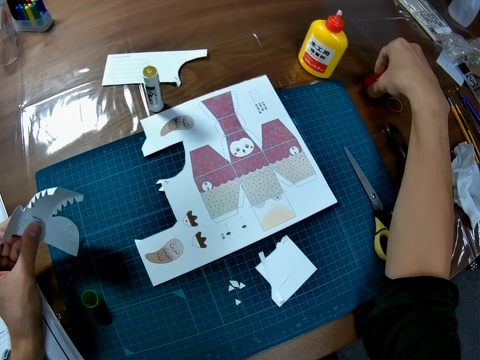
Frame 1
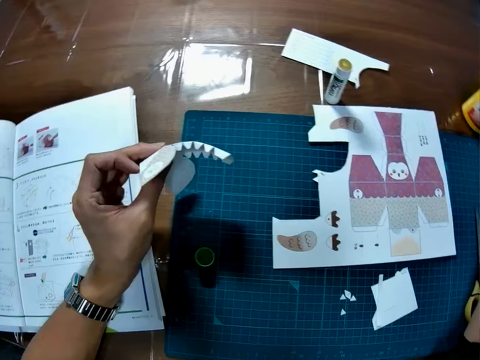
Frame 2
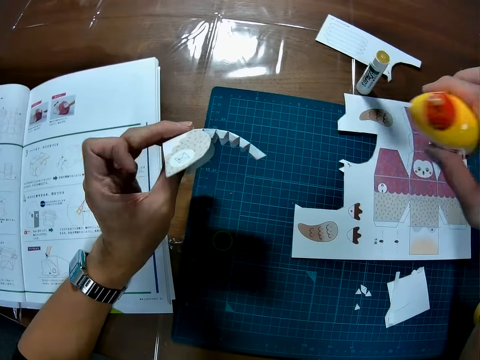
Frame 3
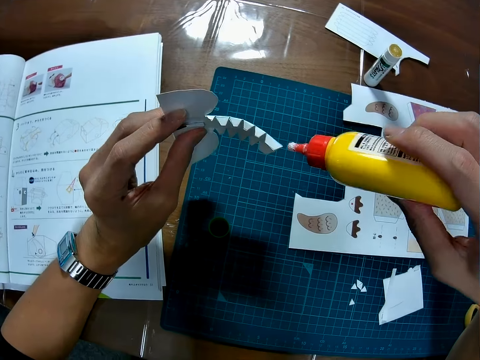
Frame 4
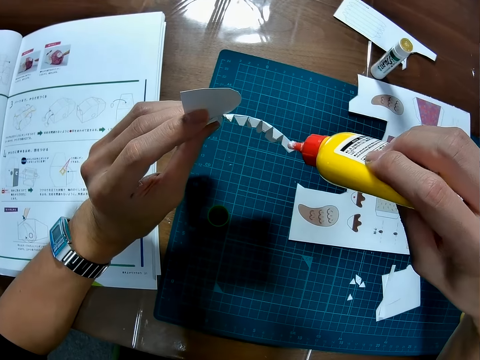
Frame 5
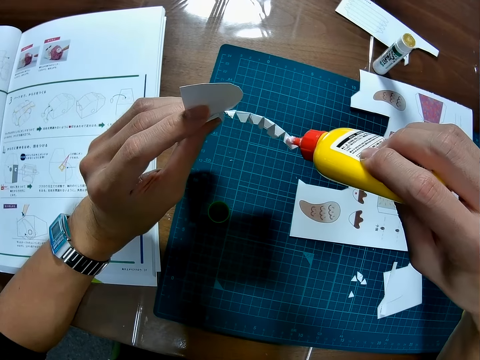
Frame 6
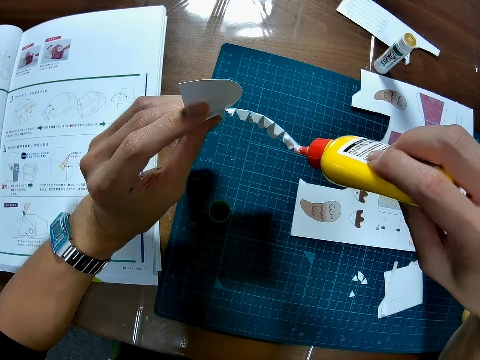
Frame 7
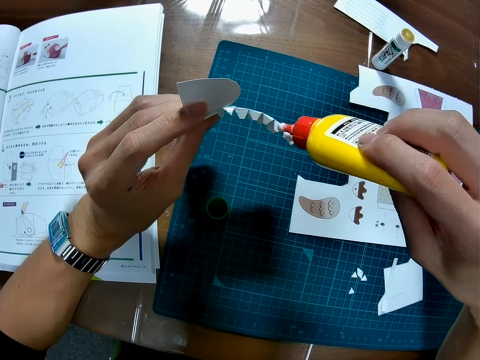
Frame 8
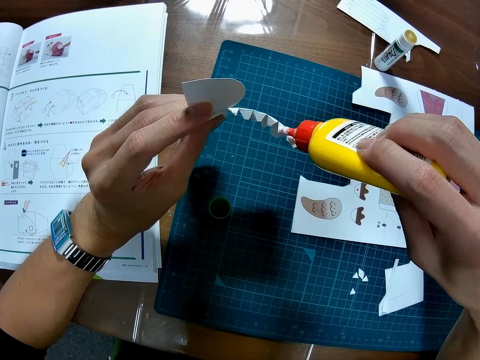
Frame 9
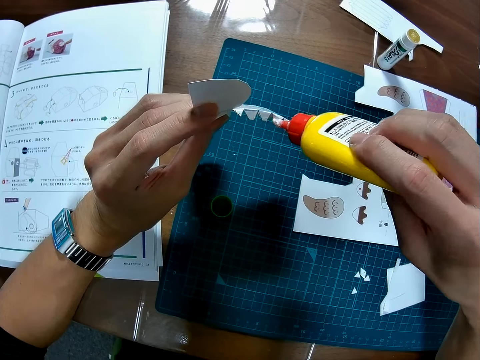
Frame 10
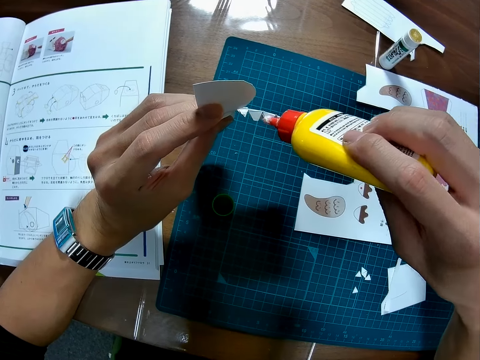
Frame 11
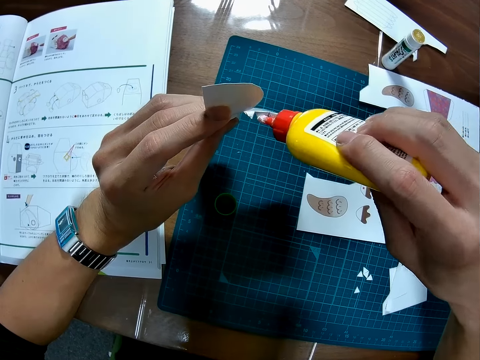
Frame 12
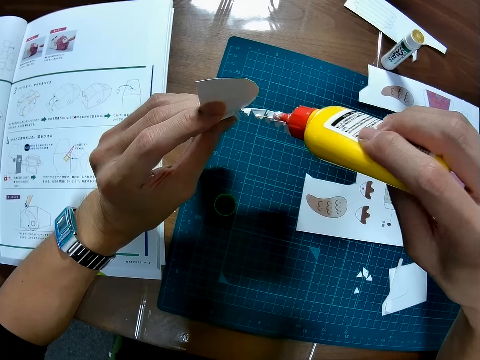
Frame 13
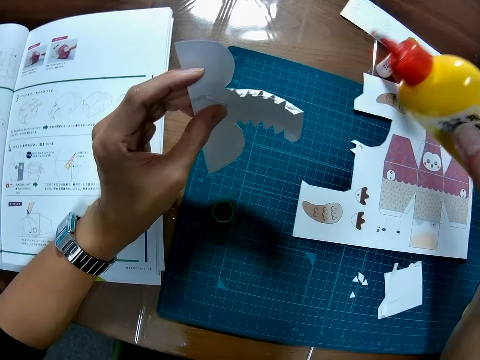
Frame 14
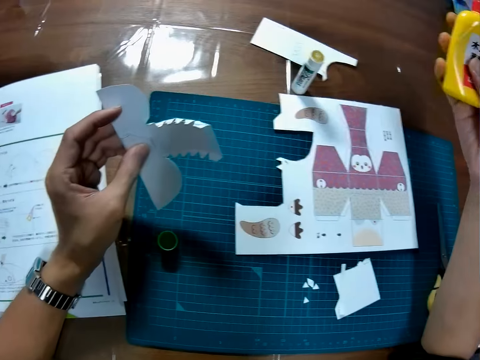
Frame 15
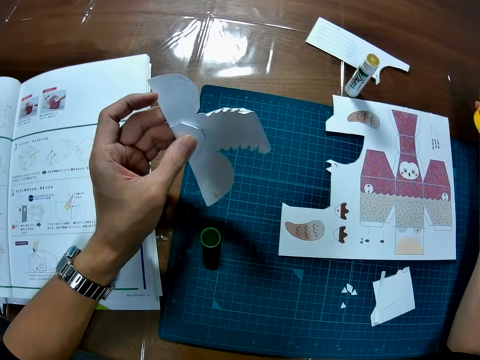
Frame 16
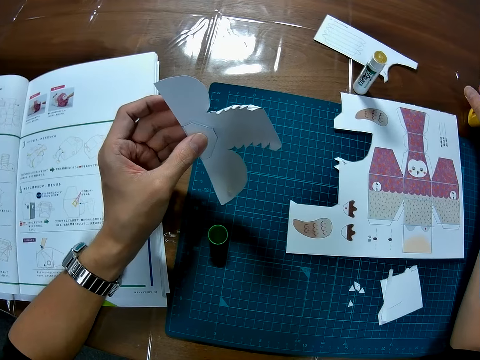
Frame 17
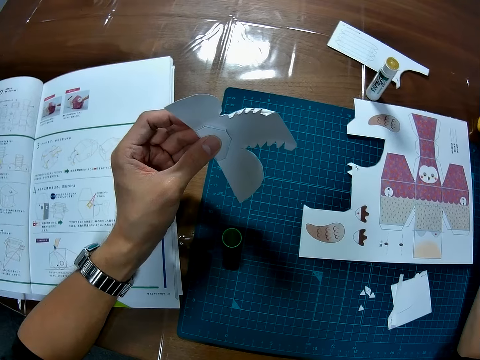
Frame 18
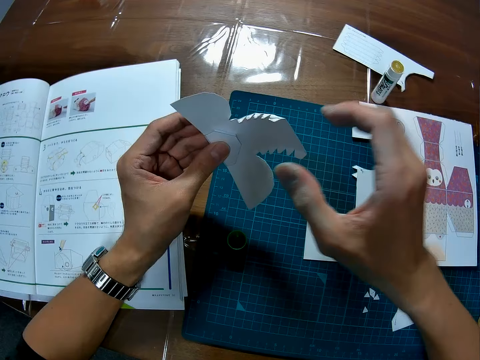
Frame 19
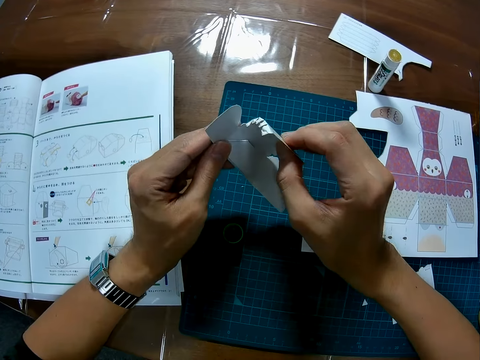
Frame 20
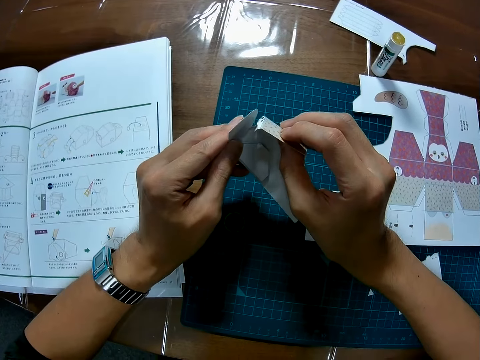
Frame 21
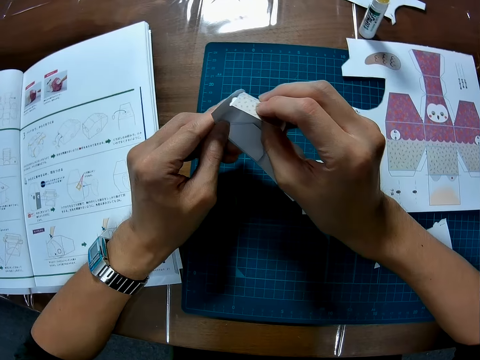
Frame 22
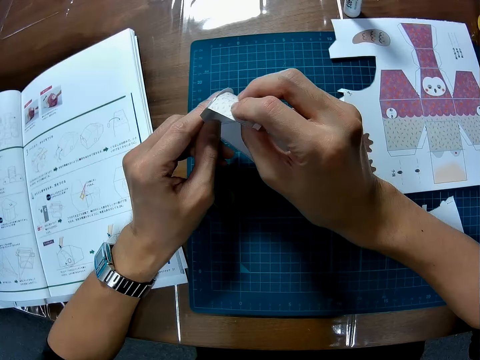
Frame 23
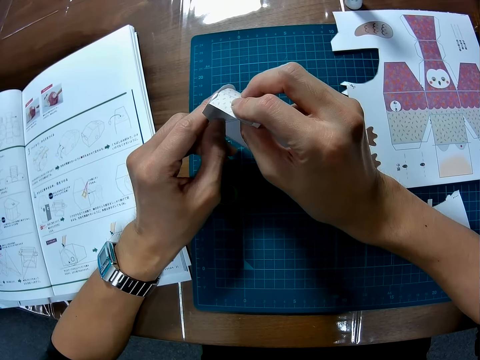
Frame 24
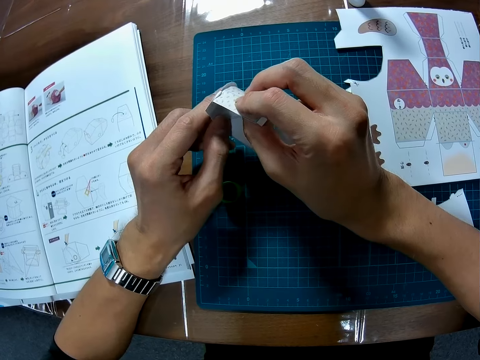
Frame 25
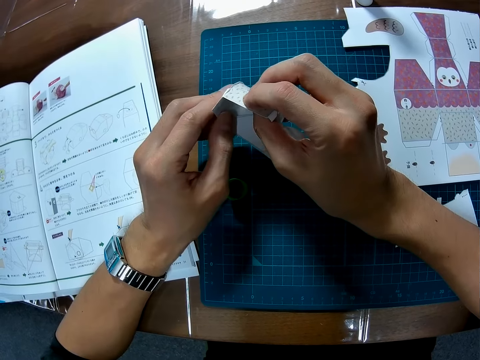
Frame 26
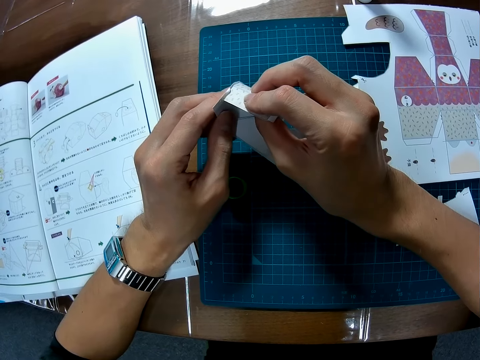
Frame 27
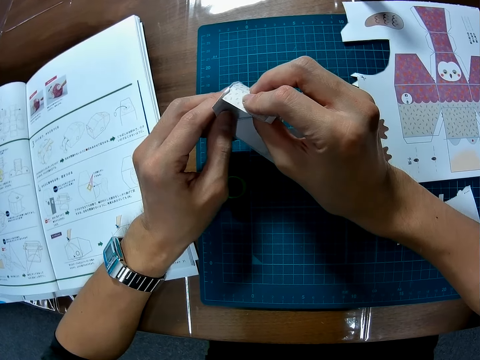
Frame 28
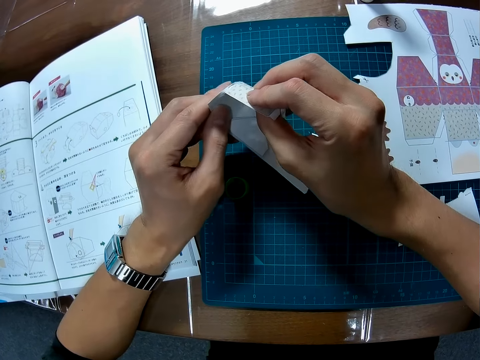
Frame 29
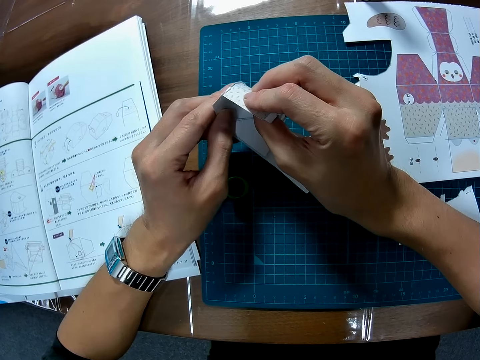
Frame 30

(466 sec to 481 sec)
The camera wearer drops the glue lid. They pick up the glue. They apply the glue to the puzzle piece. They drop the glue. They fold the puzzle piece.

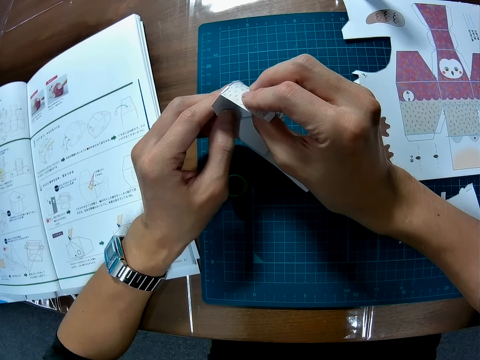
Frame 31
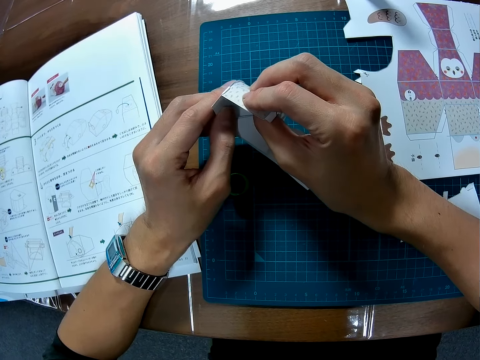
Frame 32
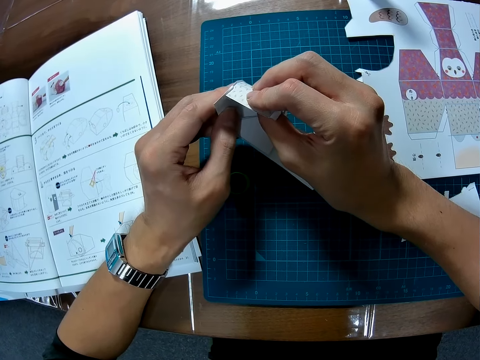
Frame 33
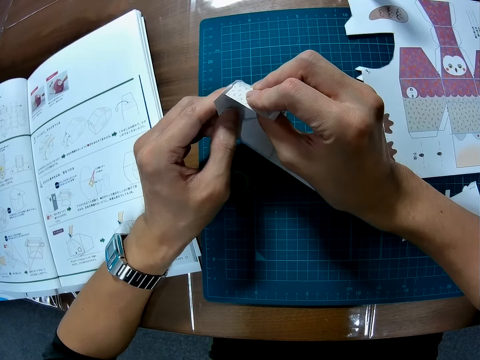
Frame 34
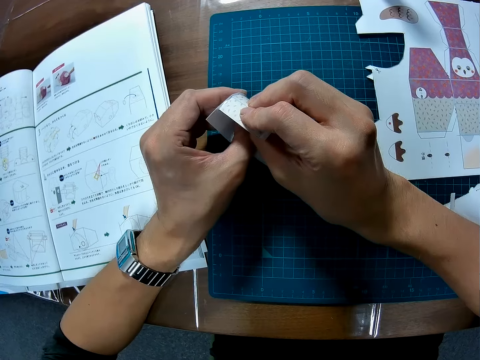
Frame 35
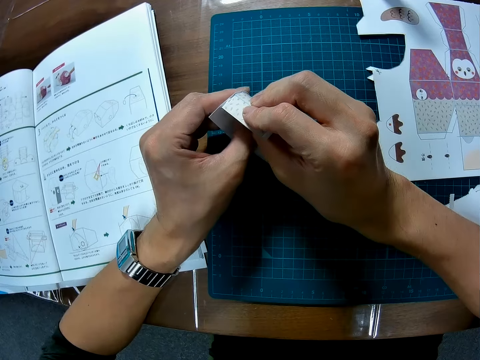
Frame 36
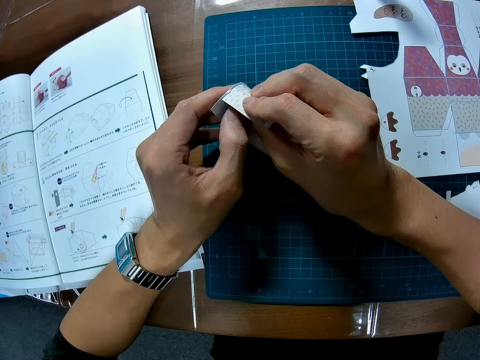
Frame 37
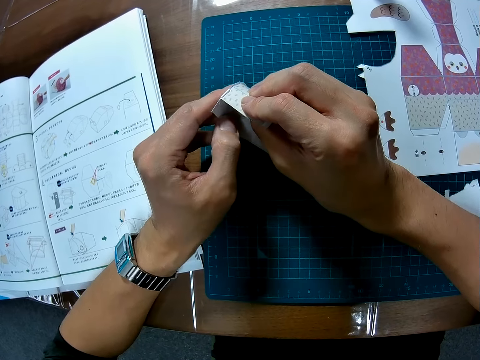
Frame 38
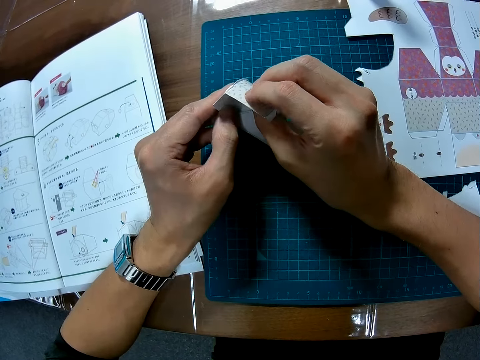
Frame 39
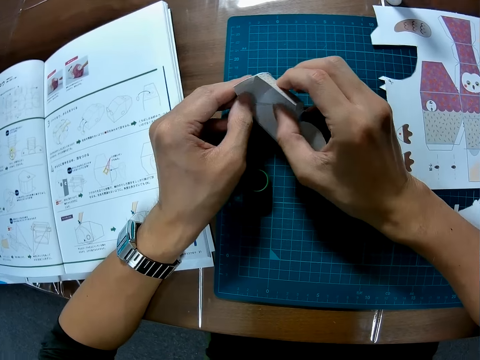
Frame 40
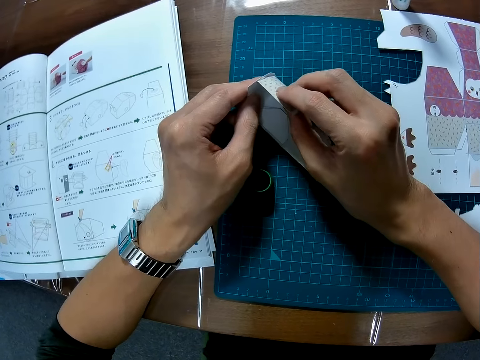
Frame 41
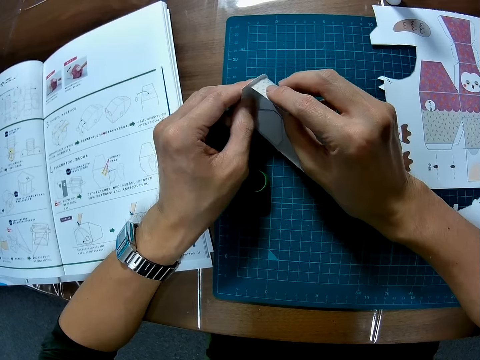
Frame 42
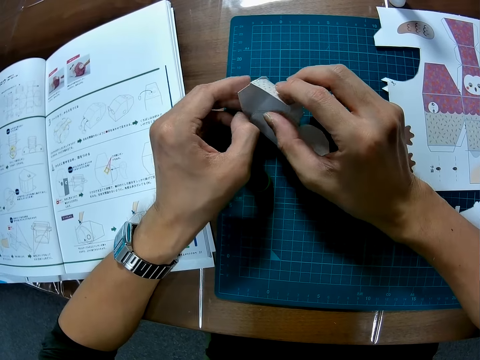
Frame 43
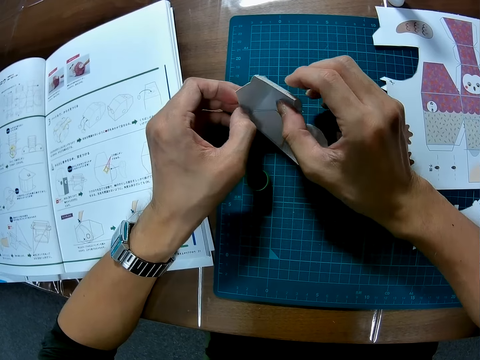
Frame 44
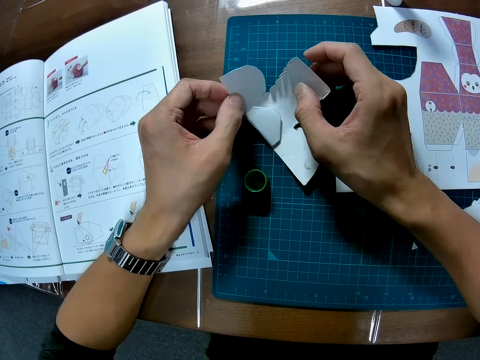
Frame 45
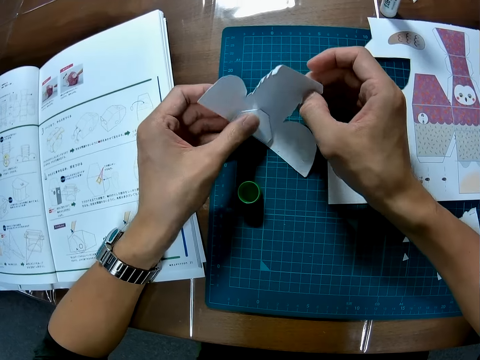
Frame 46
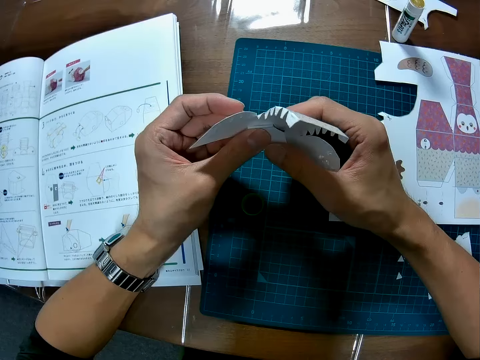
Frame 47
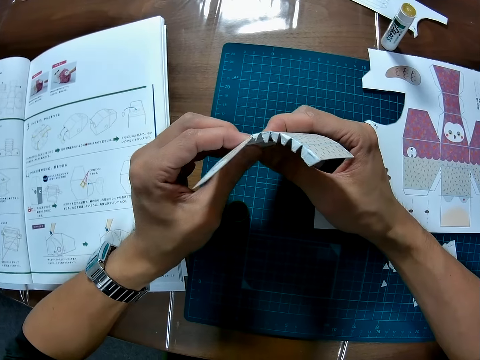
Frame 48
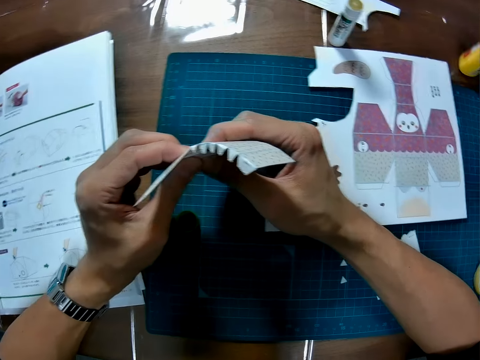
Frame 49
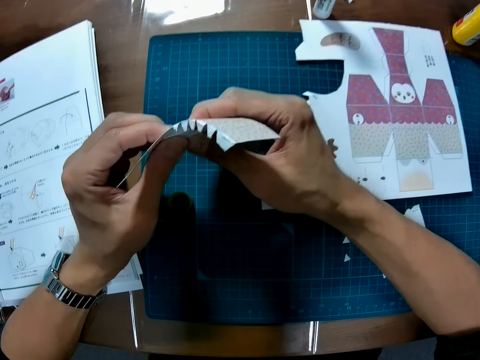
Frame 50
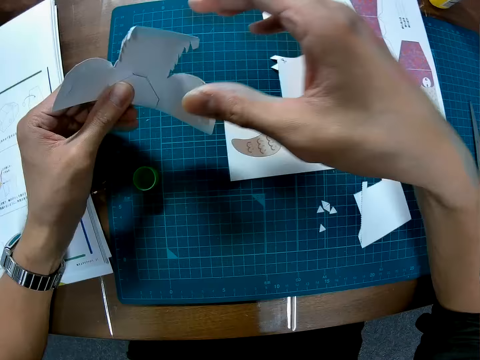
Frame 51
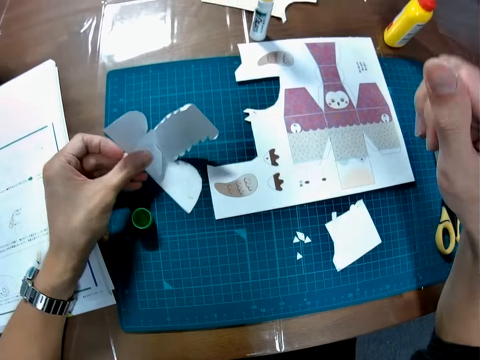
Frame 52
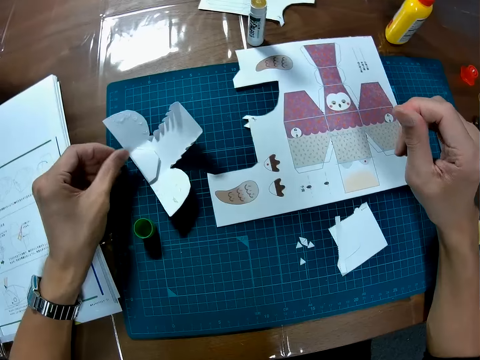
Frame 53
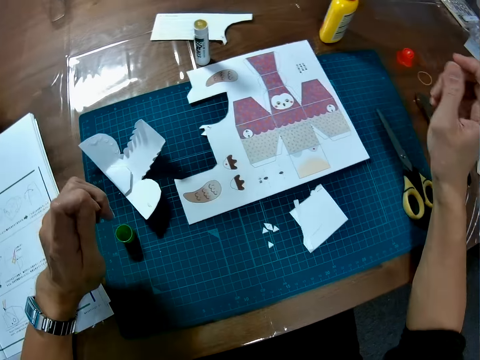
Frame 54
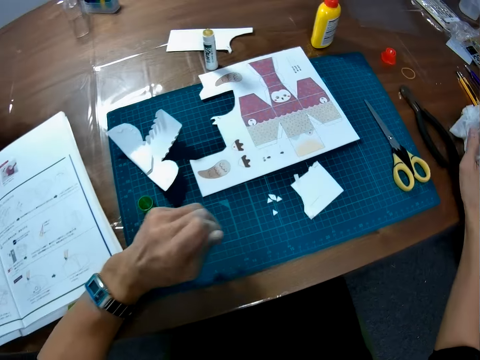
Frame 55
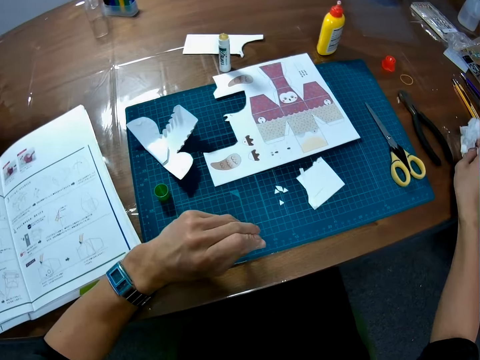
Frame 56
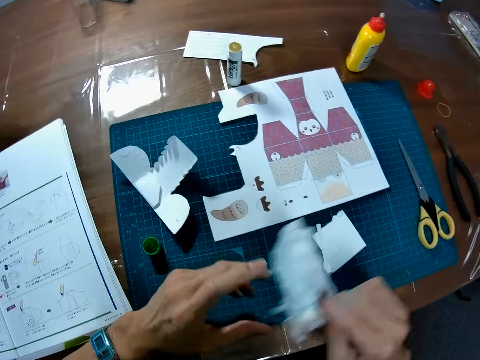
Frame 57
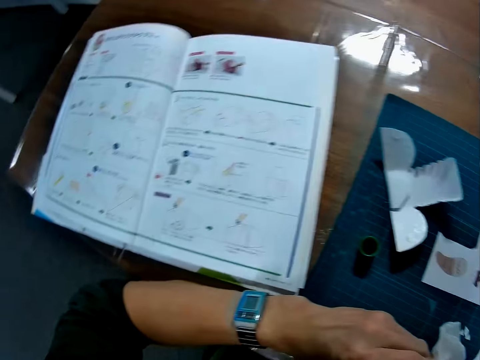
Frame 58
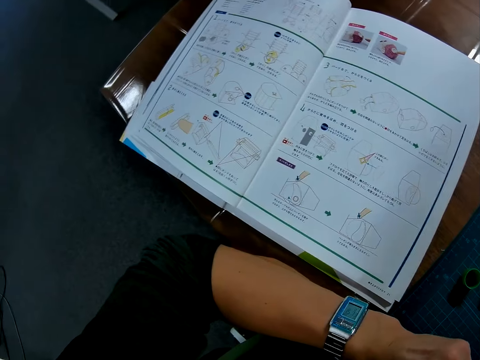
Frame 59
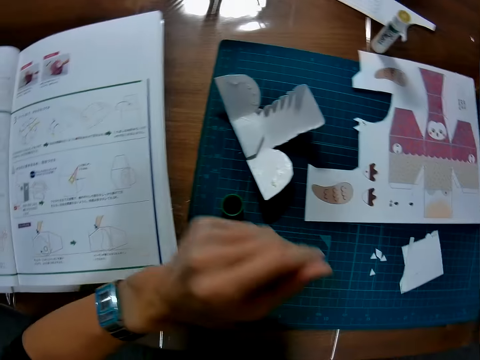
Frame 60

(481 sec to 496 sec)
The camera wearer opens the craft material paper. He drops the puzzle piece. He picks up the wipe. He cleans his hand with the wipe.
